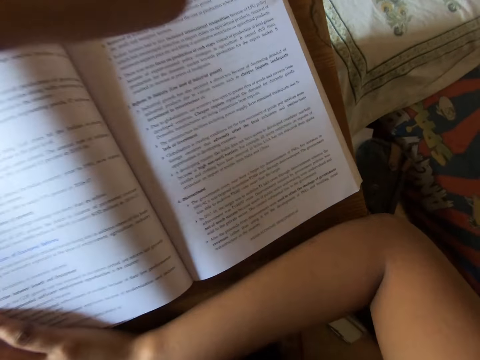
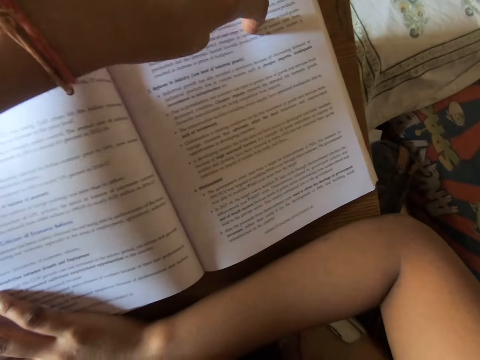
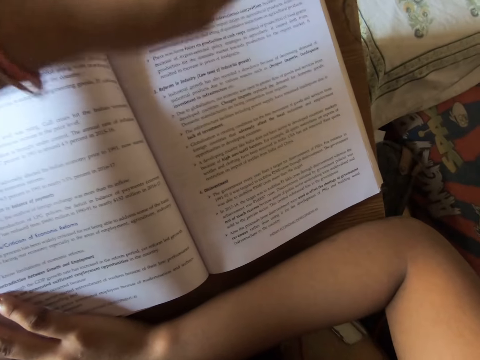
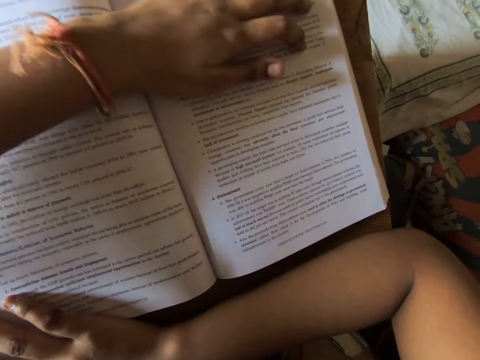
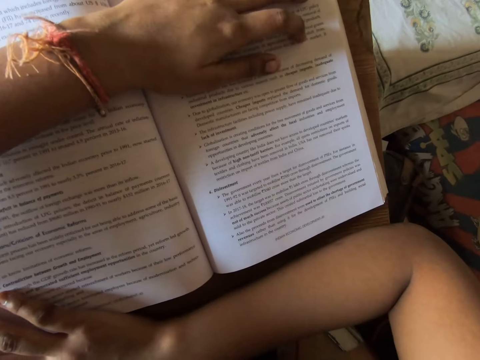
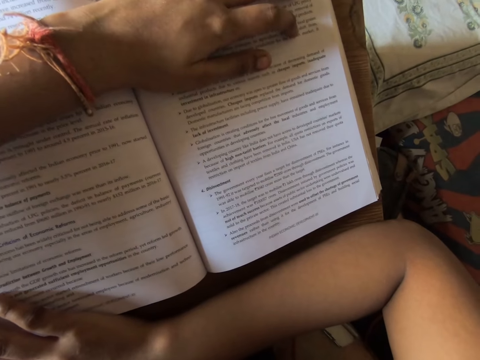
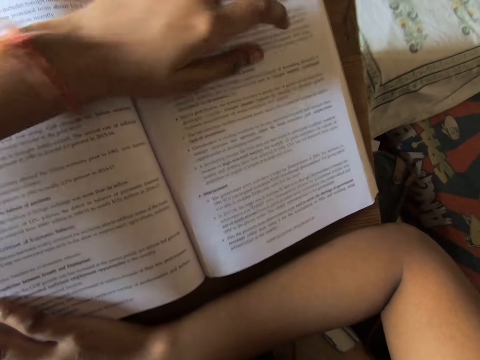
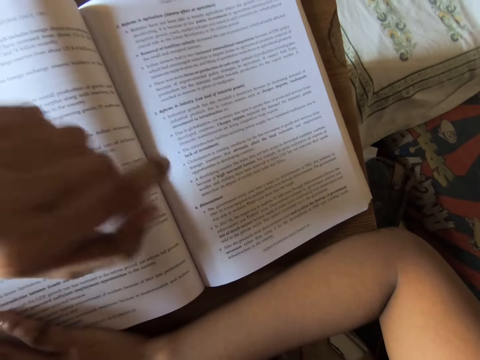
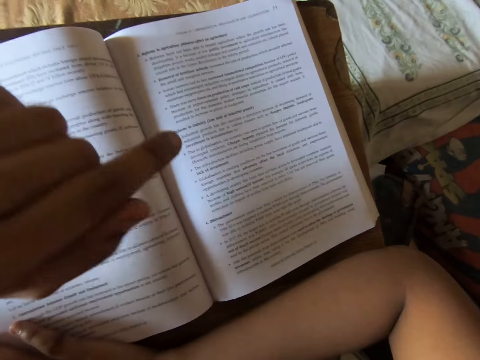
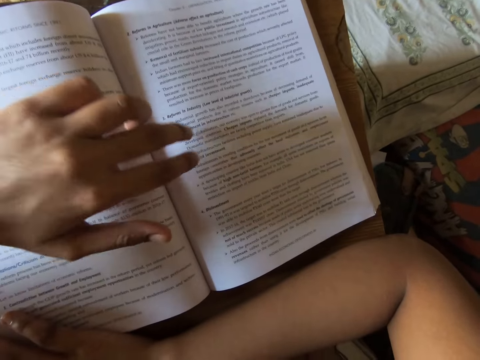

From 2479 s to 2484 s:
The camera wearer reads the book.

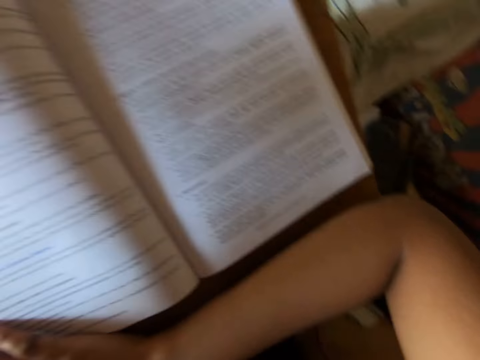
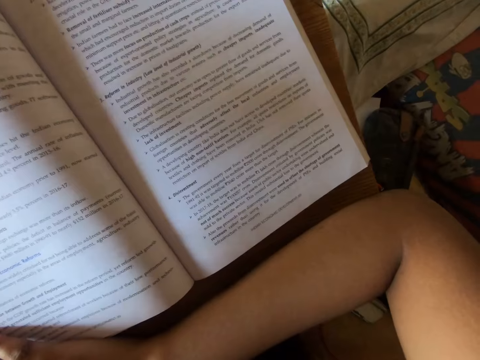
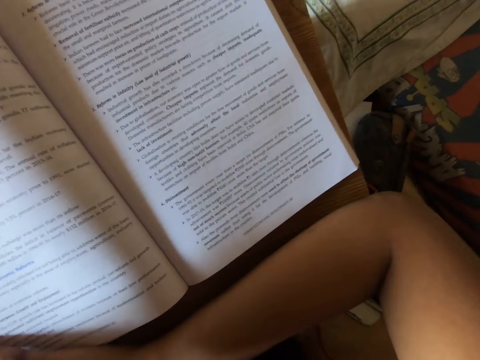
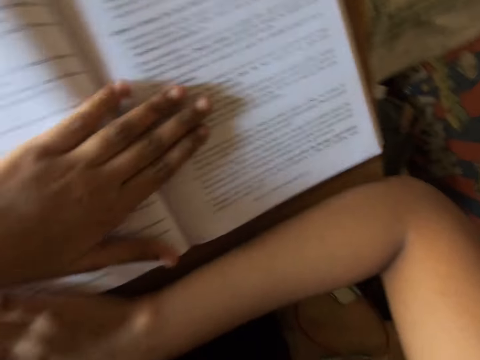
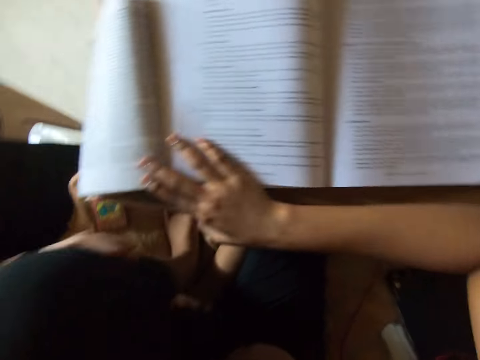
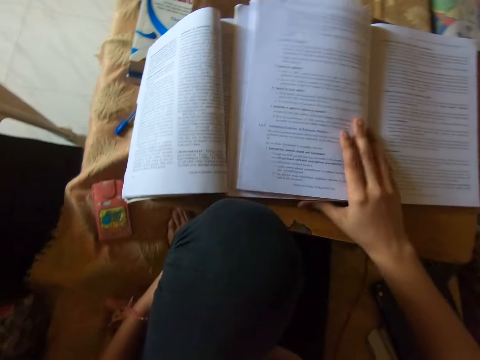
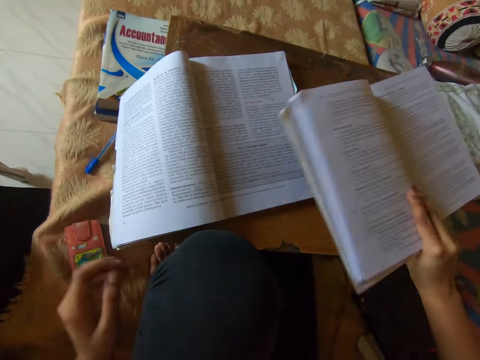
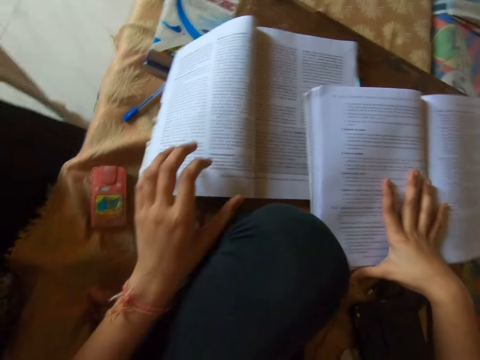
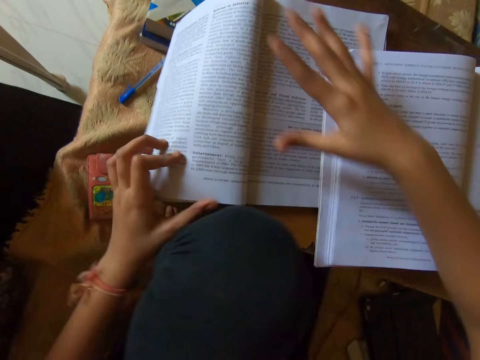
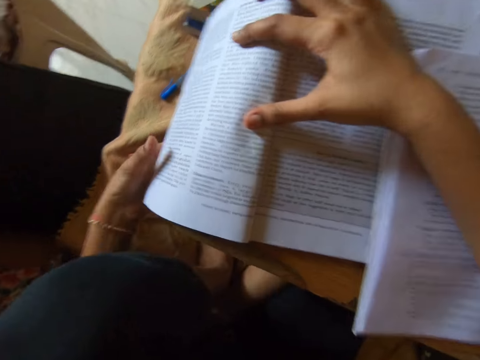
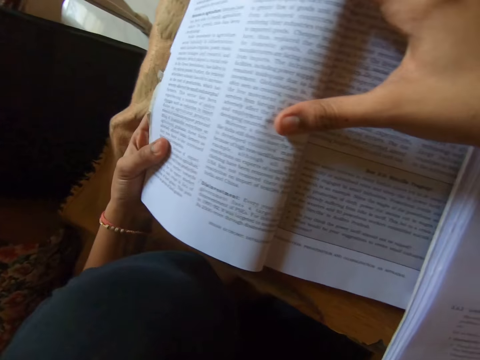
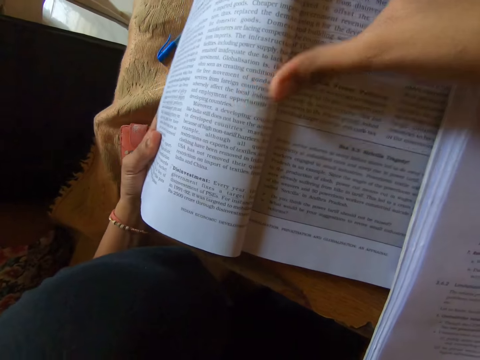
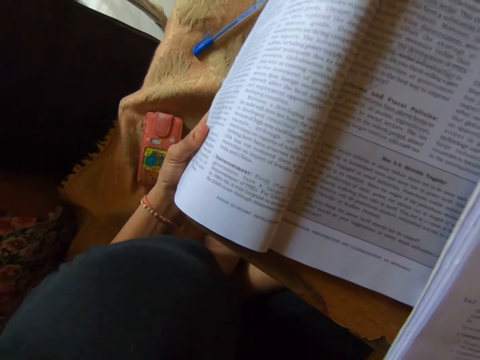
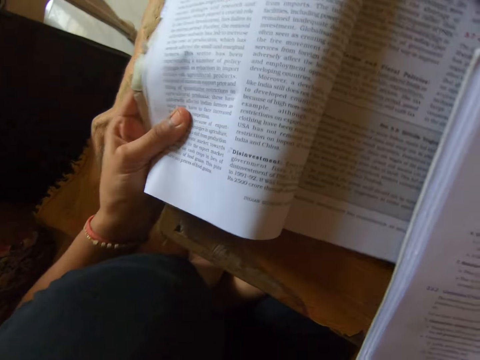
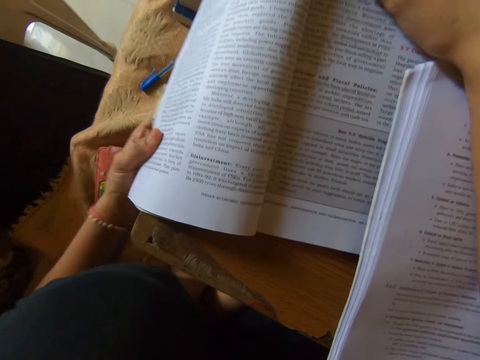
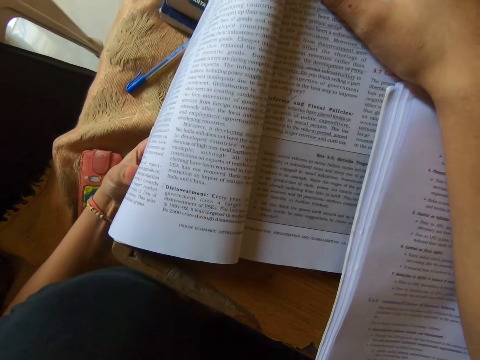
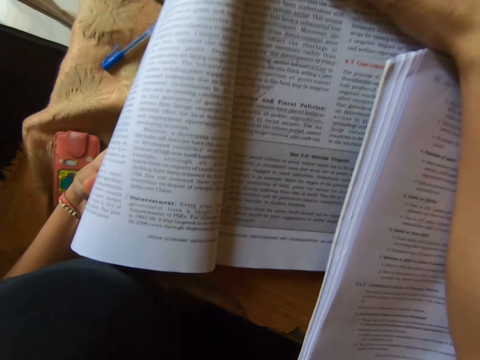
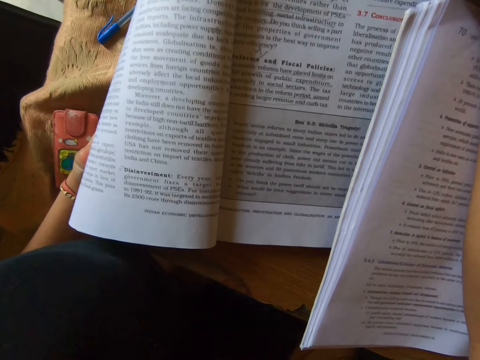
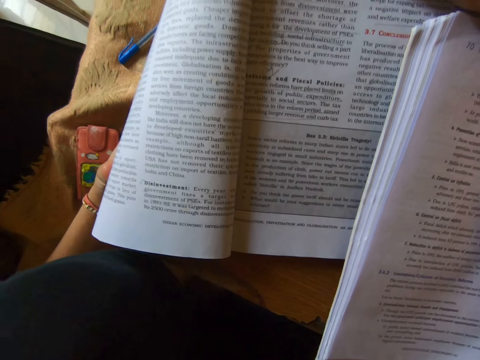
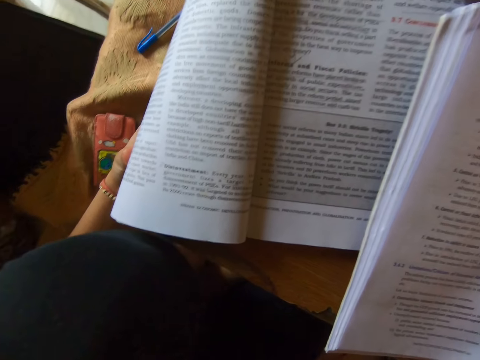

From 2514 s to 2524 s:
The camera wearer hits the textbook with his left hand. He moves the textbook on the table. He reads from the textbook. He holds the textbook in his hands.

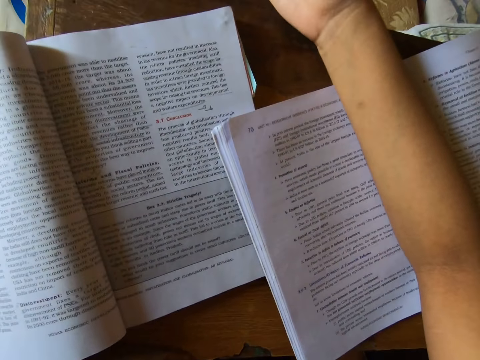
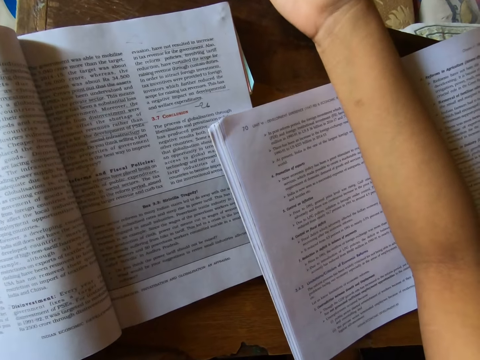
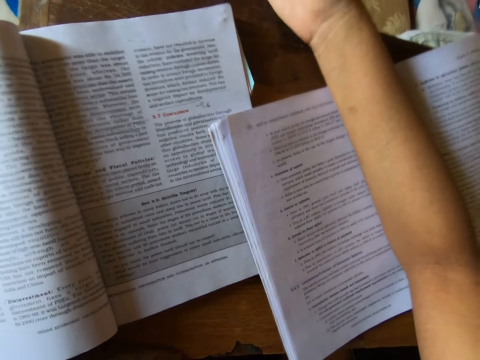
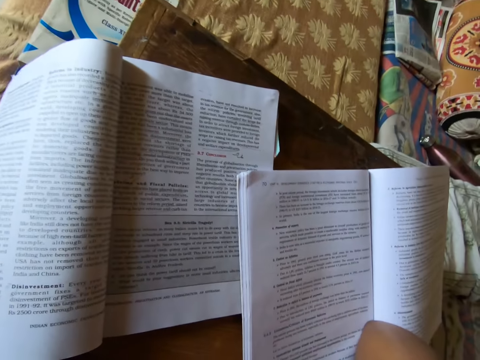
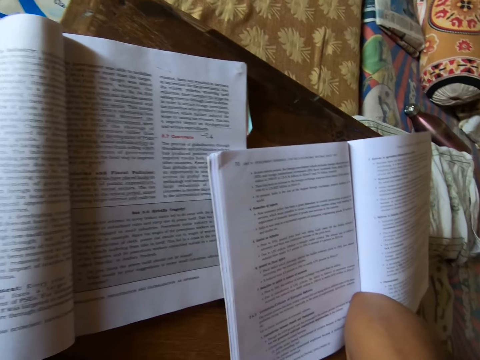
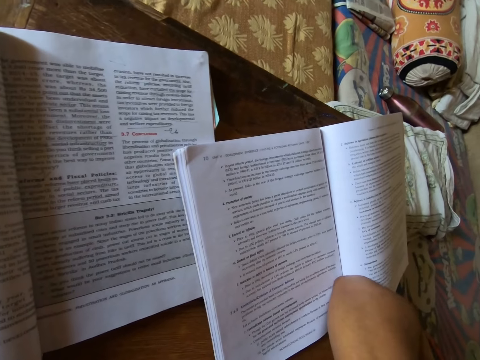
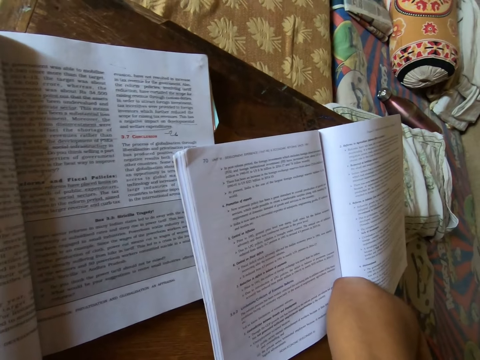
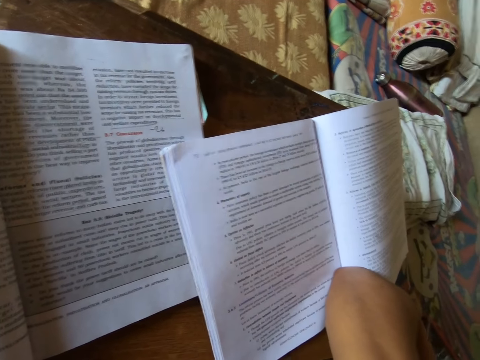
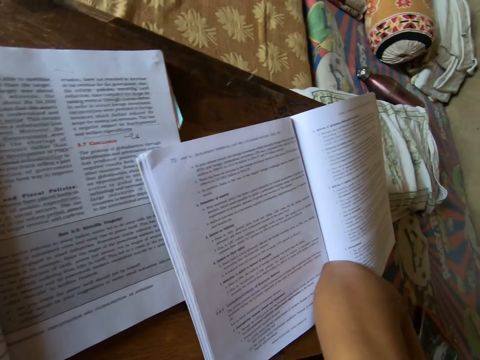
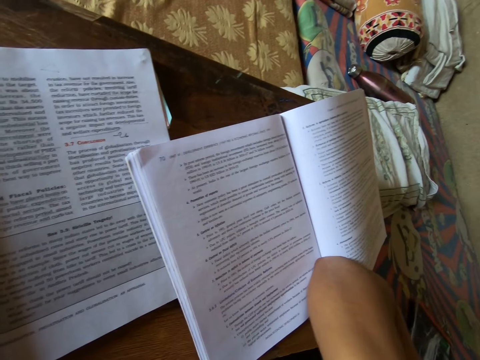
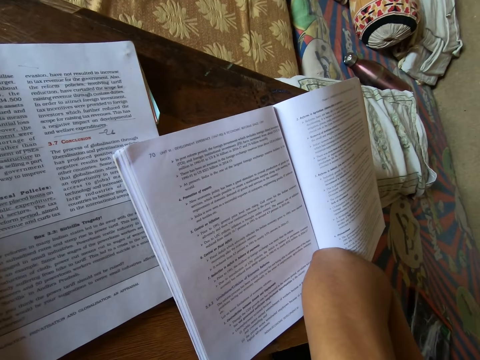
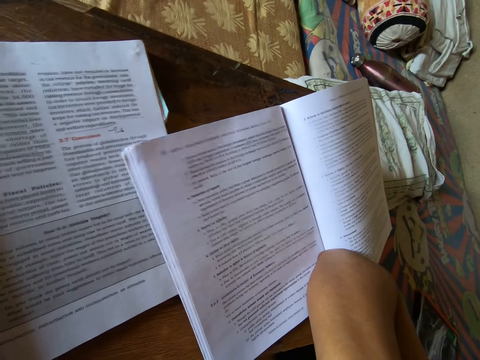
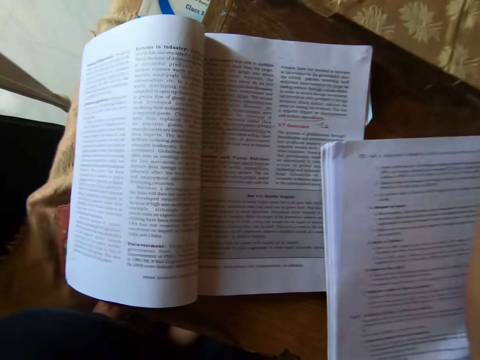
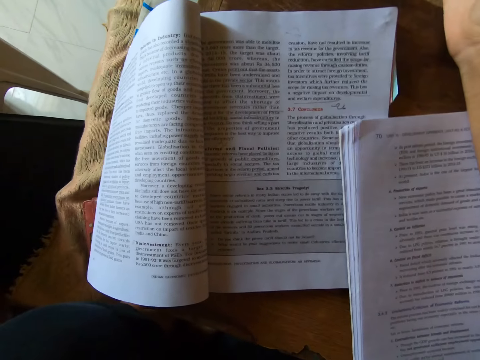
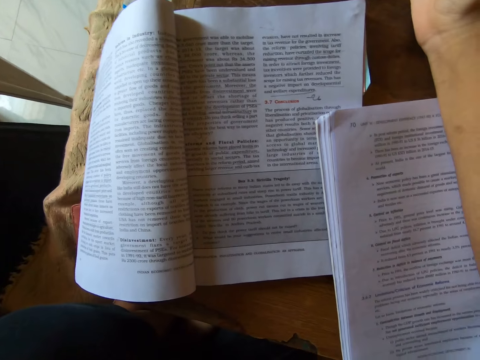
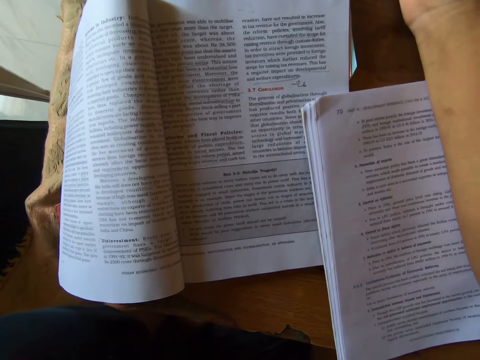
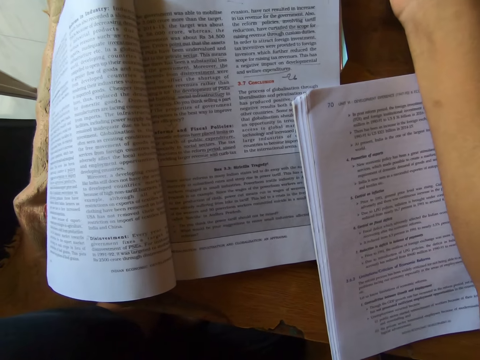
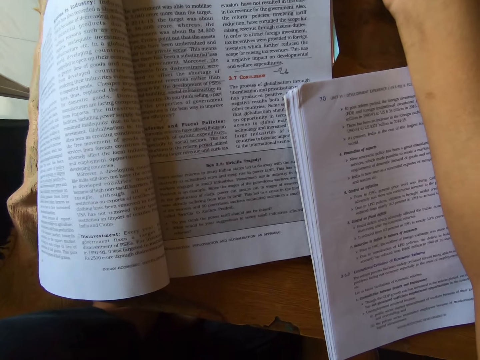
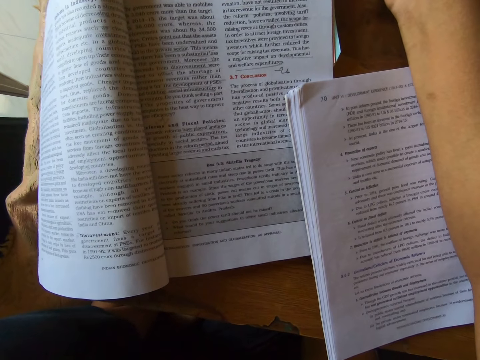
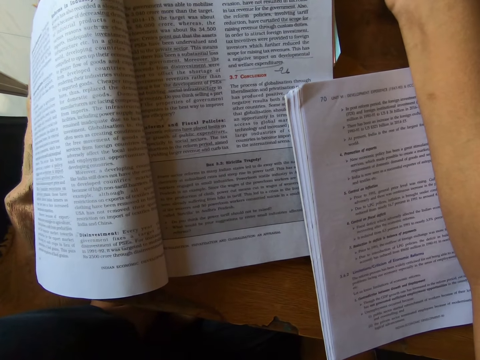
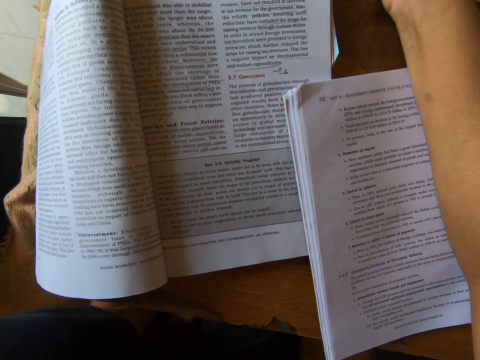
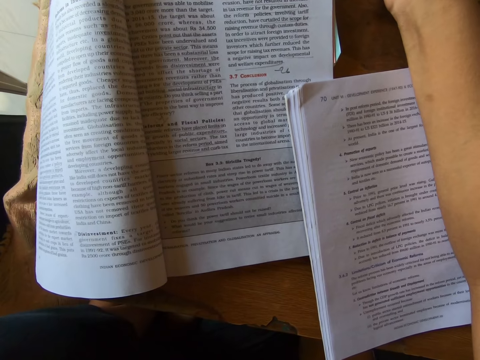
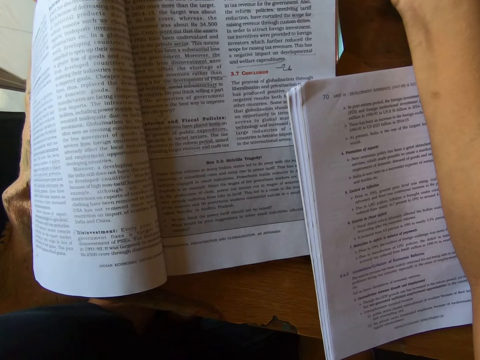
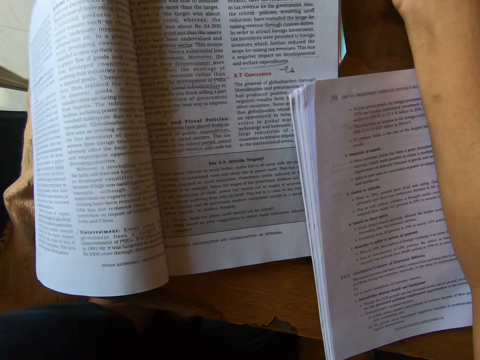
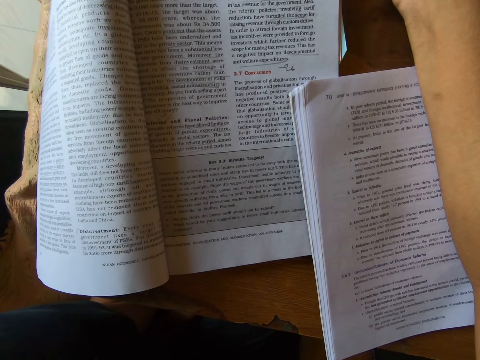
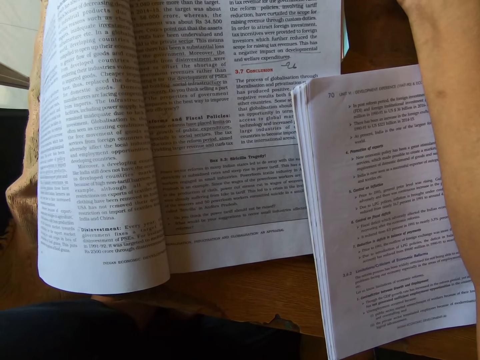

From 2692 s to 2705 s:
The camera wearer raises up his hand. He looks at the book. He puts his hand on the table. He looks at the book.
